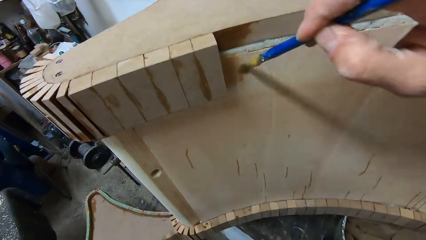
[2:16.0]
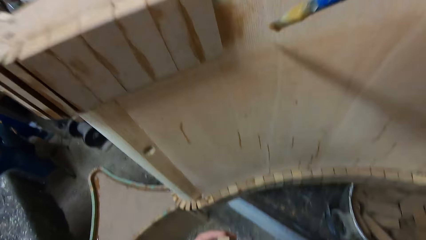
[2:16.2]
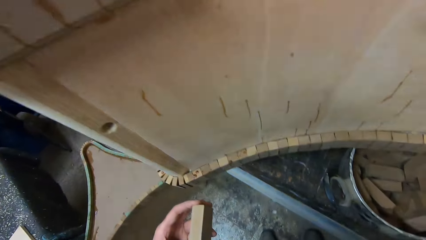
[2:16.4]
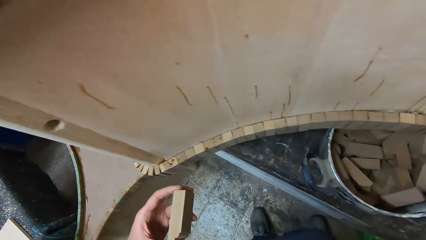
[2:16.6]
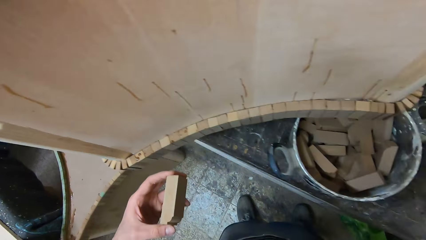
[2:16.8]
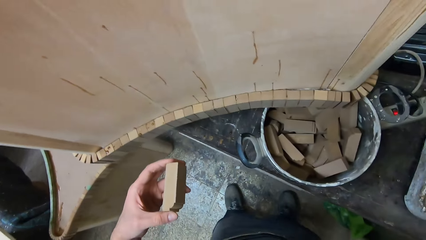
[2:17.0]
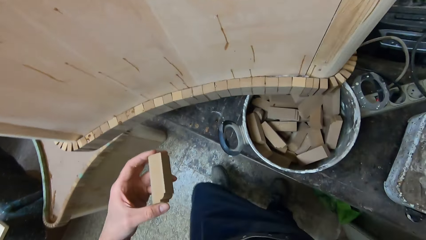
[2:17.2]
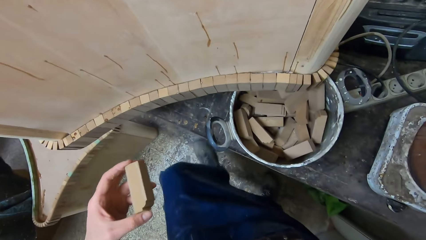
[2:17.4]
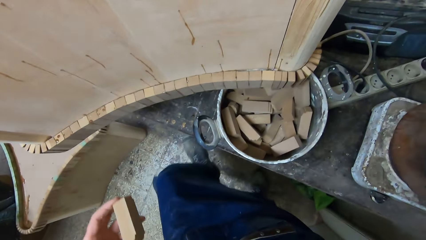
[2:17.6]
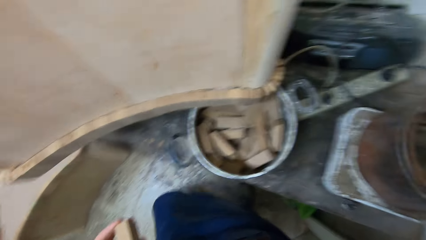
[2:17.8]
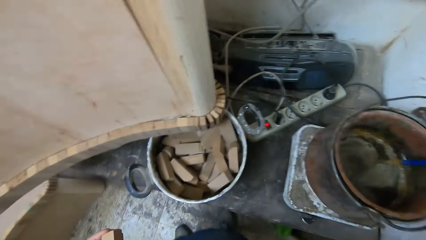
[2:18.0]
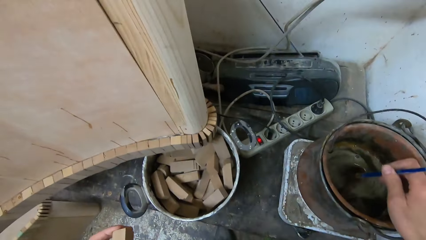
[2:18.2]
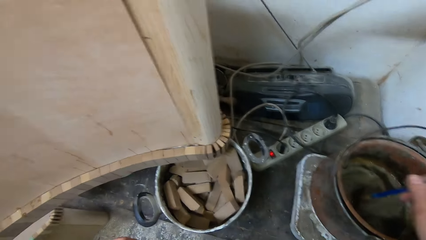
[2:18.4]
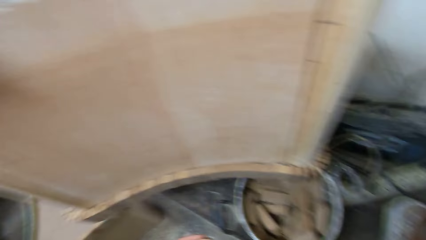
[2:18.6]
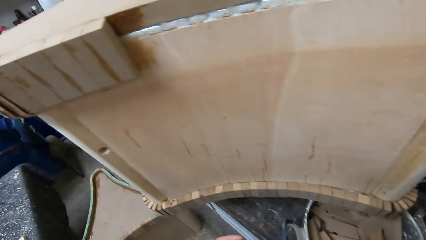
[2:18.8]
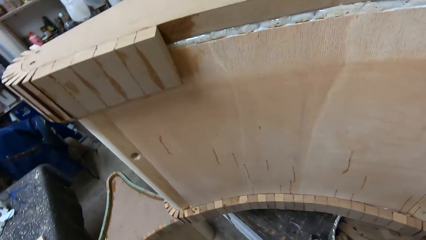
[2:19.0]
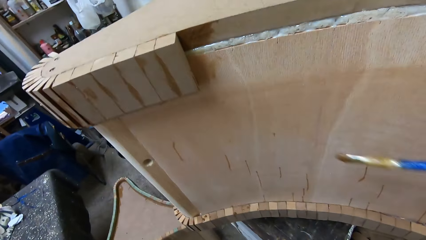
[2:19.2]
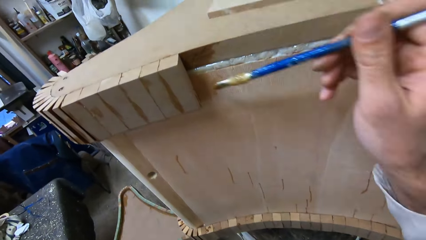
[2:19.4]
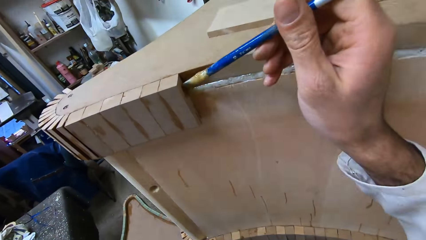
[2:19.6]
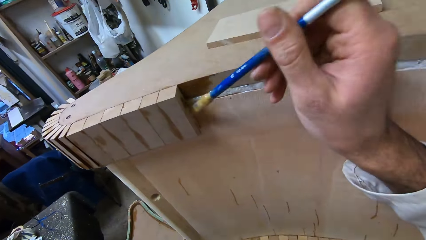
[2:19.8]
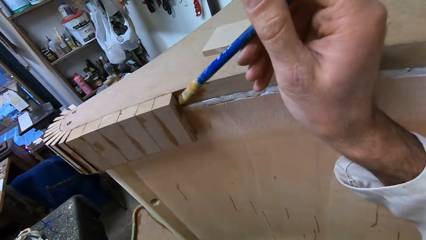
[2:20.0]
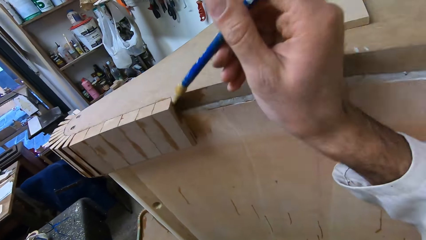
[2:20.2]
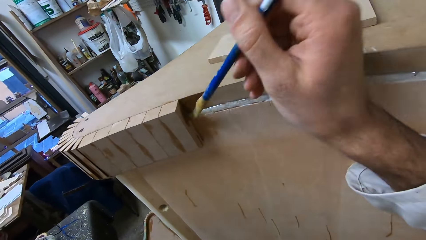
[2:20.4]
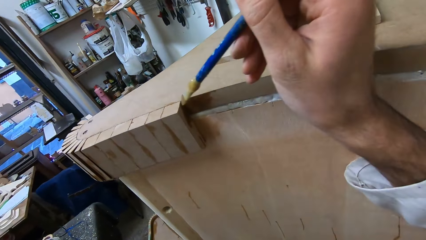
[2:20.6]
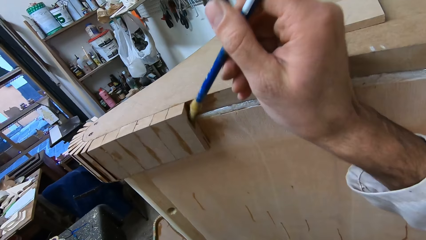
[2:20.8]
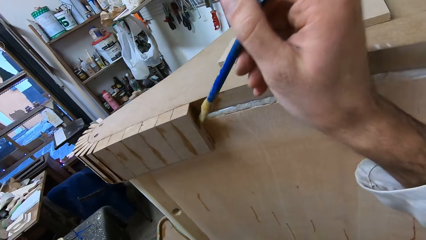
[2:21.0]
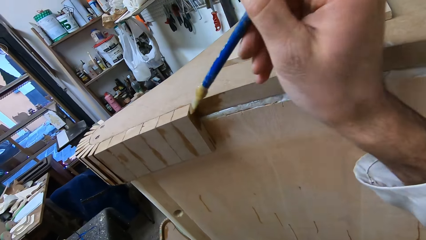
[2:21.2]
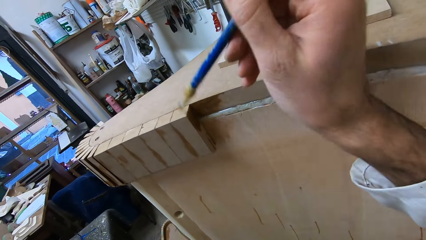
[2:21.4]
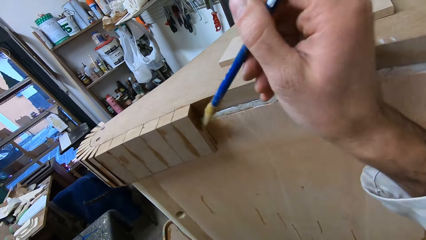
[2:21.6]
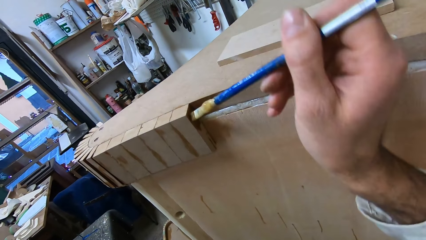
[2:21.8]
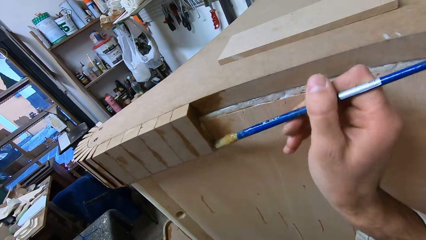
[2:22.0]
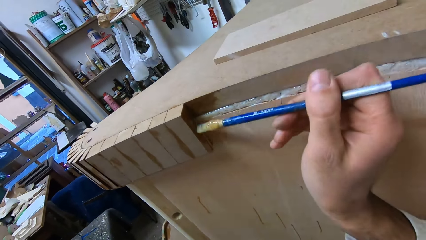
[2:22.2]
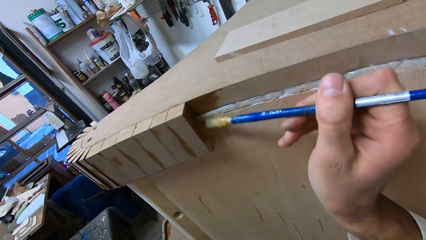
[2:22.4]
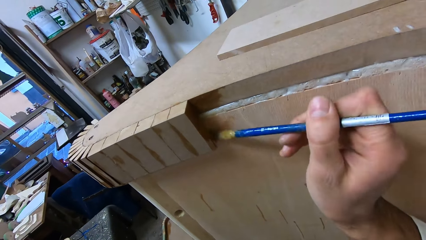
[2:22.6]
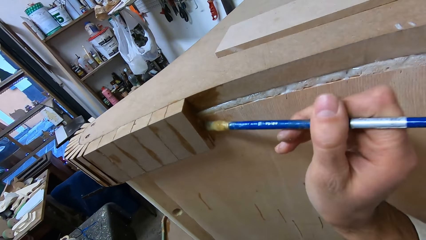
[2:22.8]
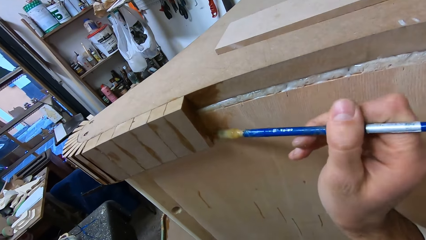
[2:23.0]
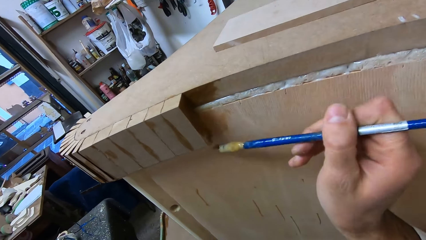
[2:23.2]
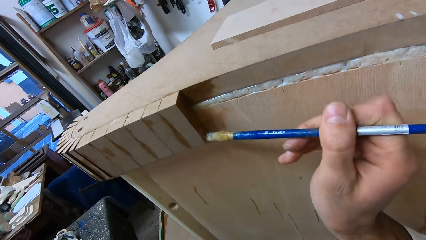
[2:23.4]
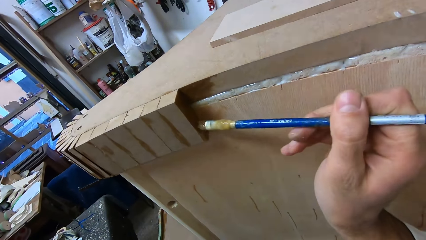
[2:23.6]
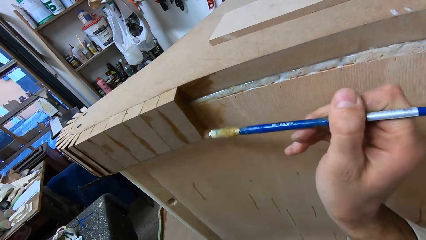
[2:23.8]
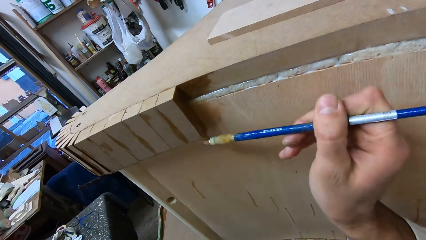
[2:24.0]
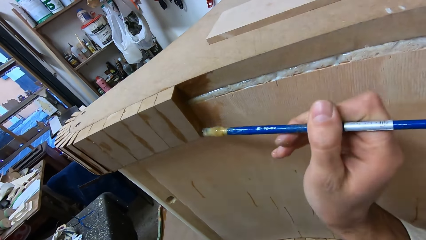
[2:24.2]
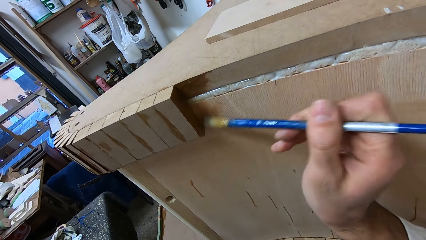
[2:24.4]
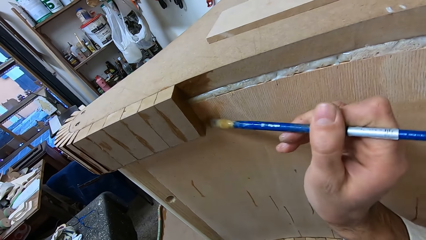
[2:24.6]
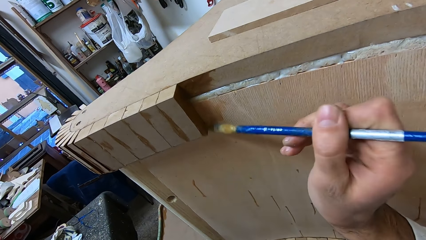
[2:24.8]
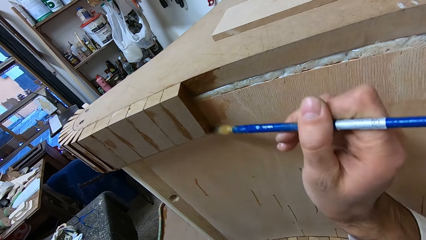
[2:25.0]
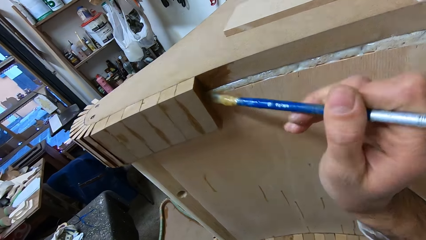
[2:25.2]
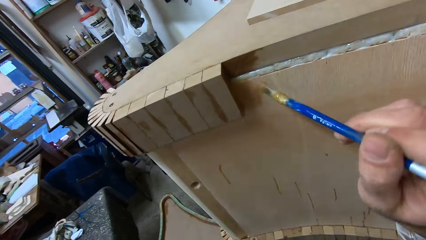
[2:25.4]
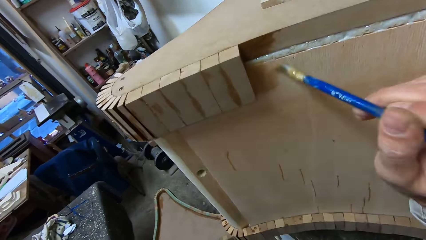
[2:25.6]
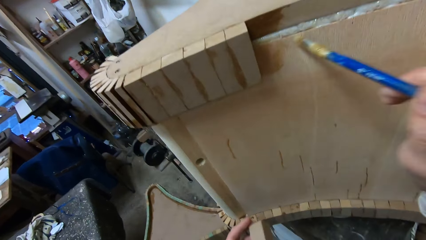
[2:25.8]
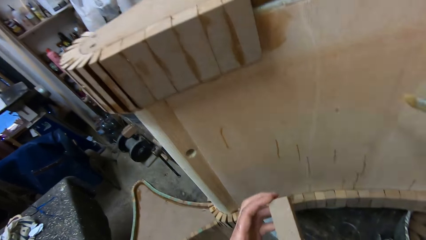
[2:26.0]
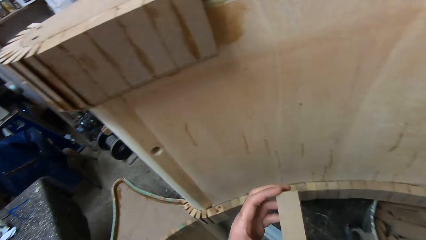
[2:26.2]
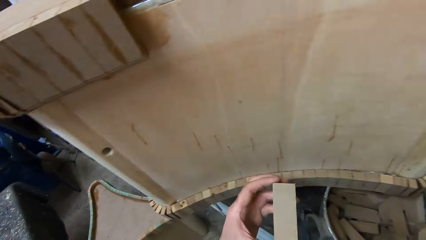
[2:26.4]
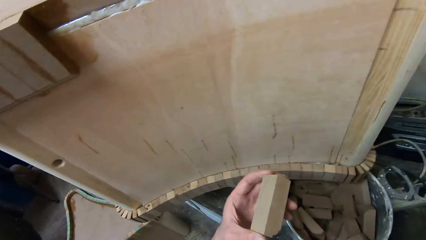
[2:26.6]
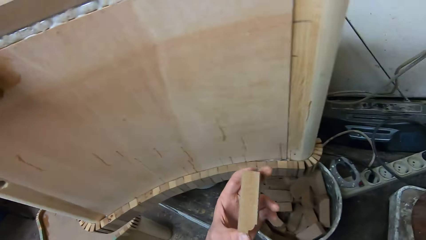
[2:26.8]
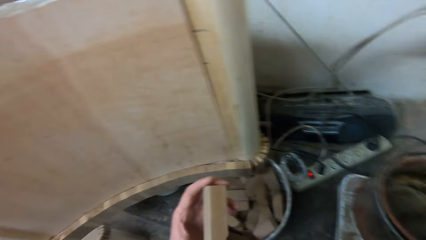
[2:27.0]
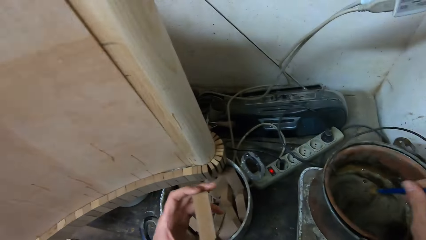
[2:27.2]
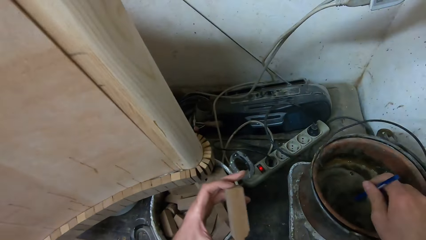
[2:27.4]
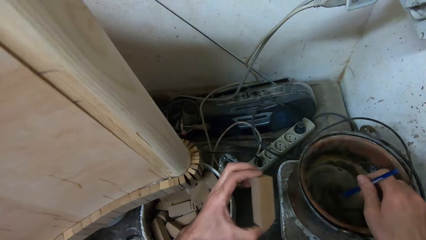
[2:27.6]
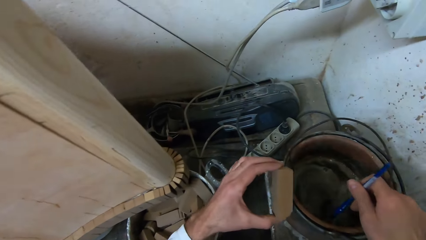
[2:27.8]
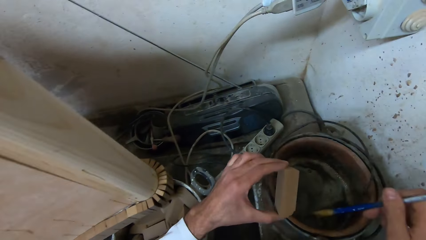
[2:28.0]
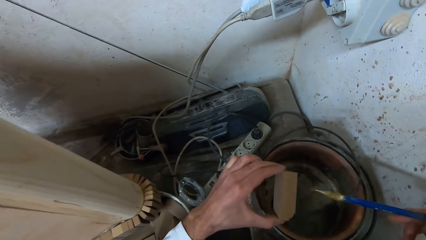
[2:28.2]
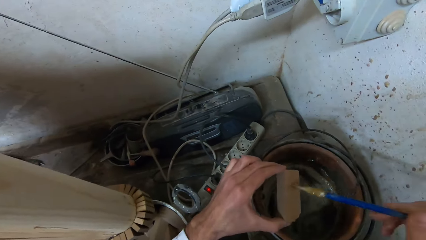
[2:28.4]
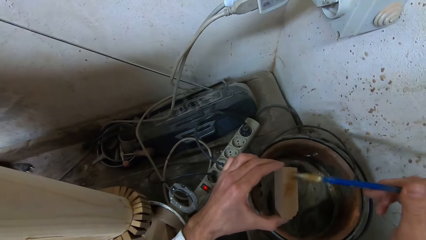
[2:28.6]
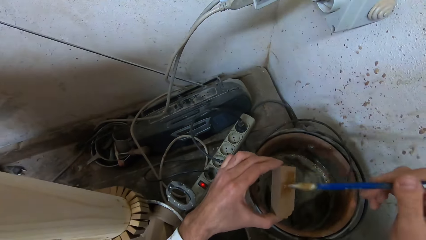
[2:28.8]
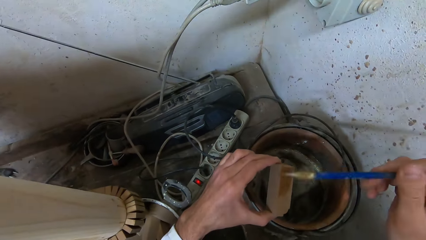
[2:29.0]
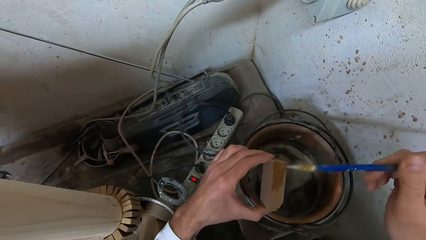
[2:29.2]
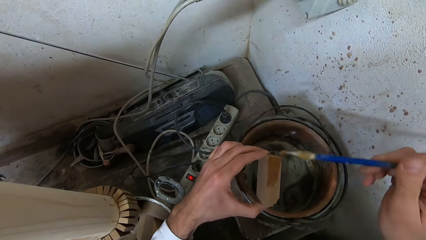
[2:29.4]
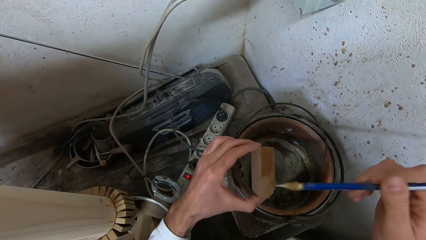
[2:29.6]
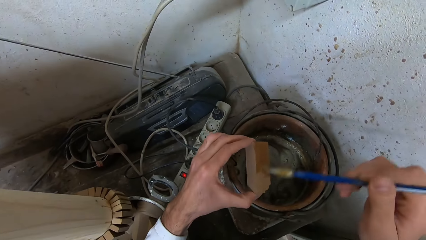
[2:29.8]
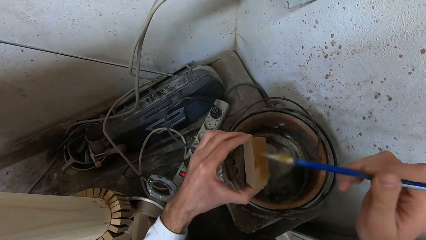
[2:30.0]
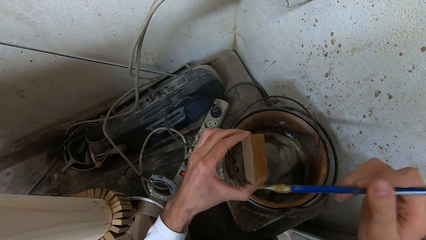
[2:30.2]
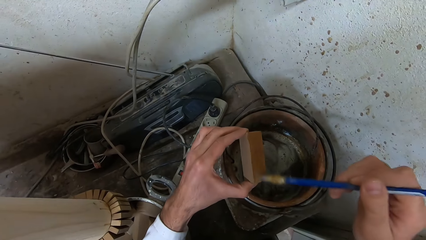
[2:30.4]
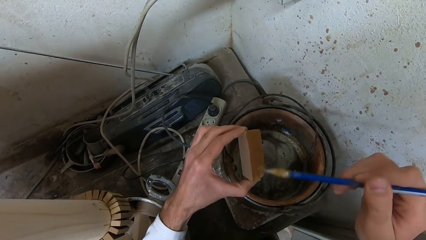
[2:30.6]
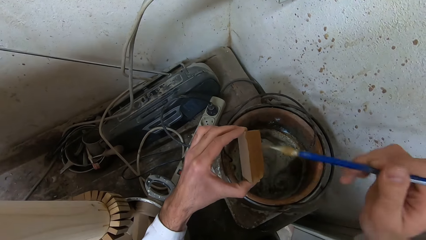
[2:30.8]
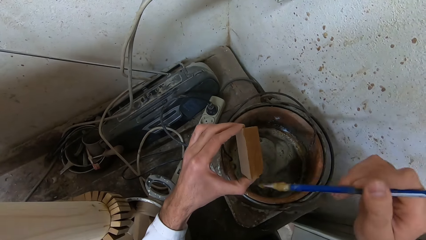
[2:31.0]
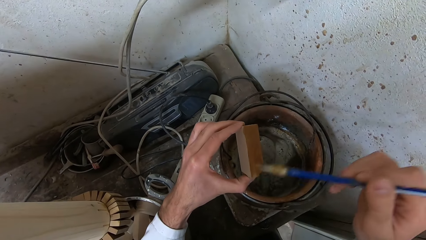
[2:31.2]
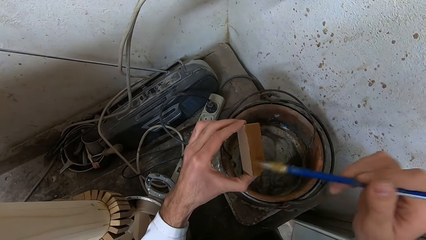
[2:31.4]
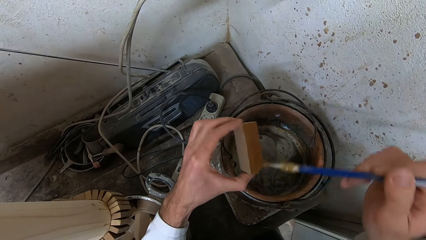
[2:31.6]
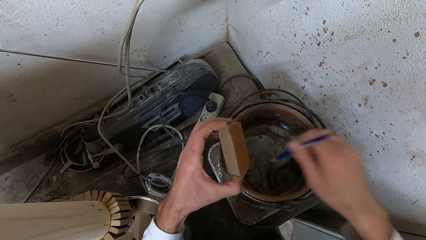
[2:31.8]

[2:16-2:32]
The camera wearer dips the glue brush into the bucket of glue. They apply the glue to the furniture. They dip the glue brush into the bucket of glue. They apply the glue to a piece of wood.
